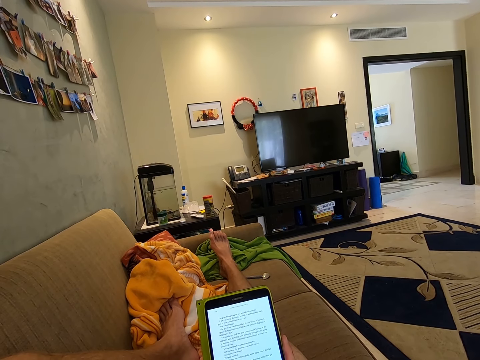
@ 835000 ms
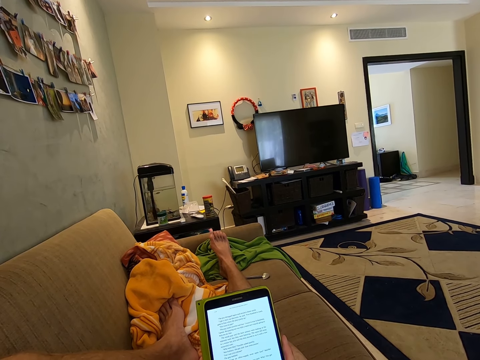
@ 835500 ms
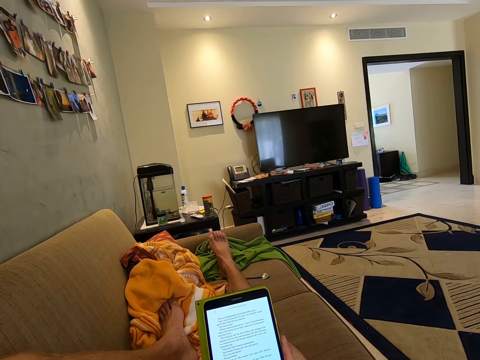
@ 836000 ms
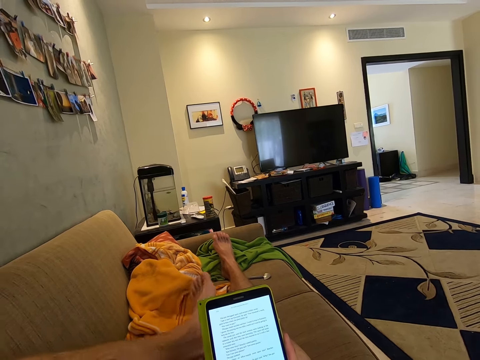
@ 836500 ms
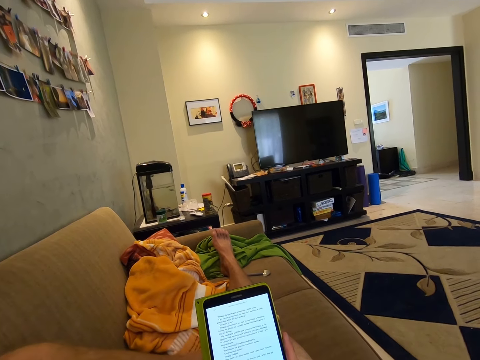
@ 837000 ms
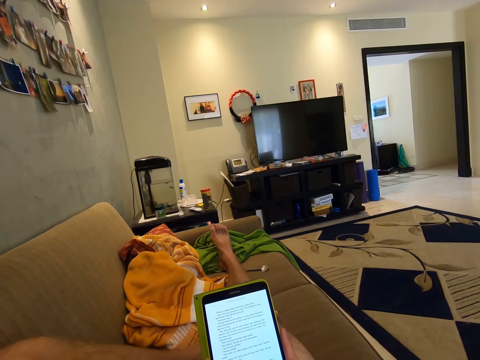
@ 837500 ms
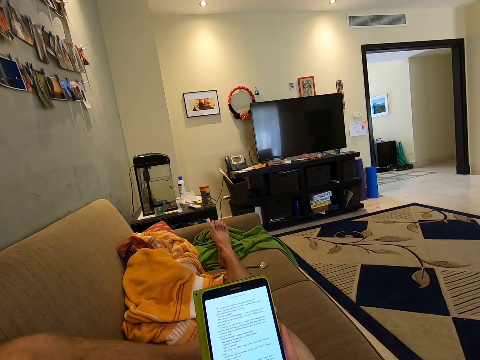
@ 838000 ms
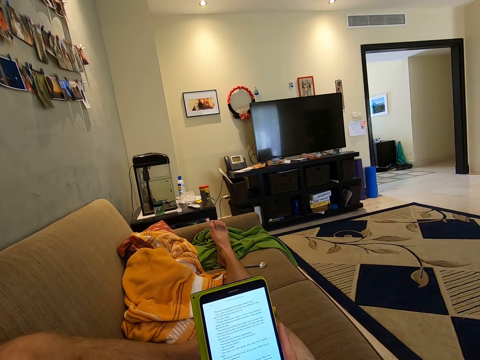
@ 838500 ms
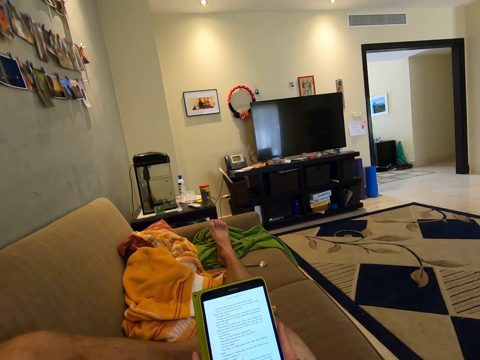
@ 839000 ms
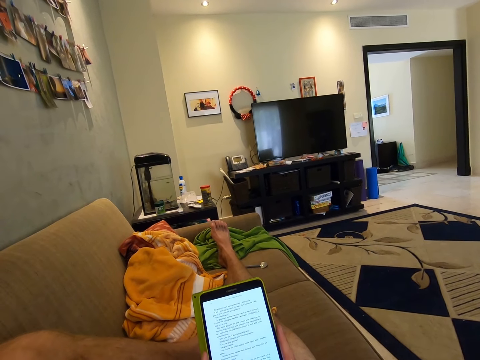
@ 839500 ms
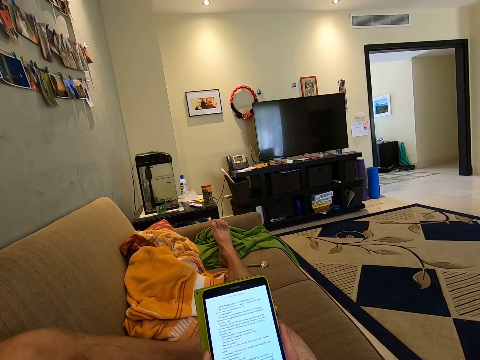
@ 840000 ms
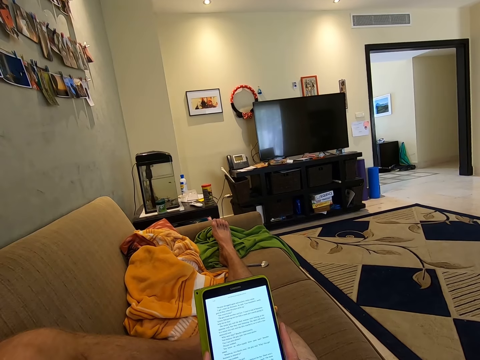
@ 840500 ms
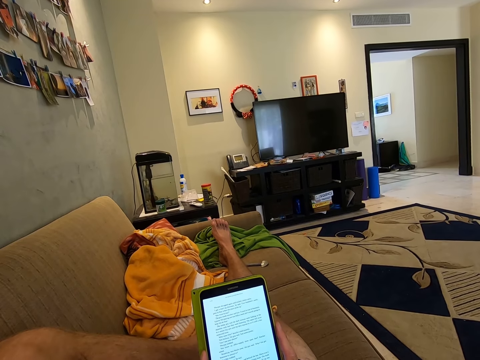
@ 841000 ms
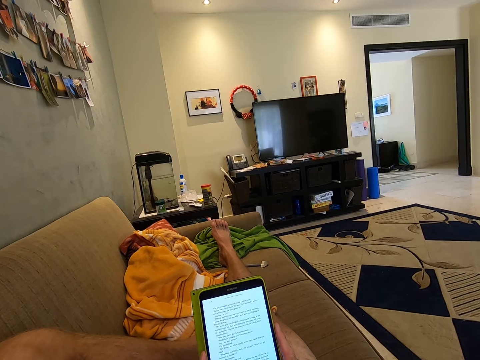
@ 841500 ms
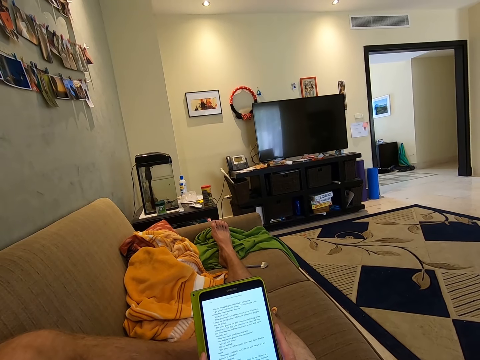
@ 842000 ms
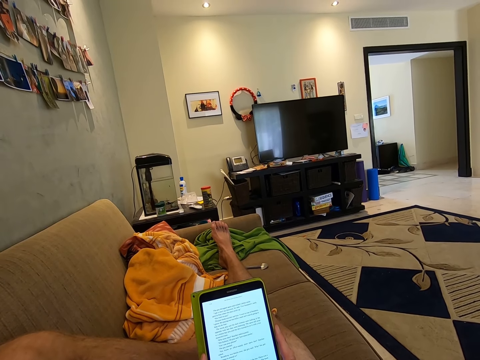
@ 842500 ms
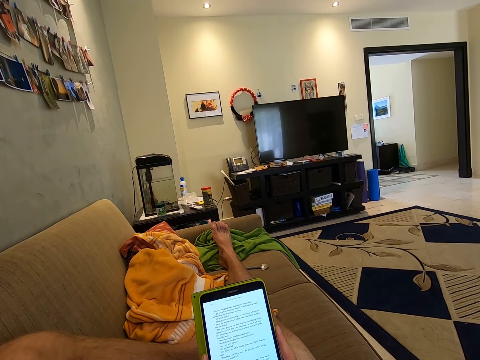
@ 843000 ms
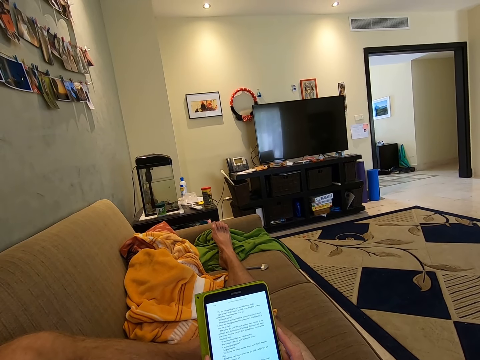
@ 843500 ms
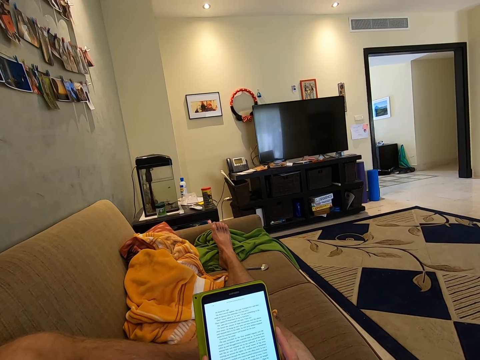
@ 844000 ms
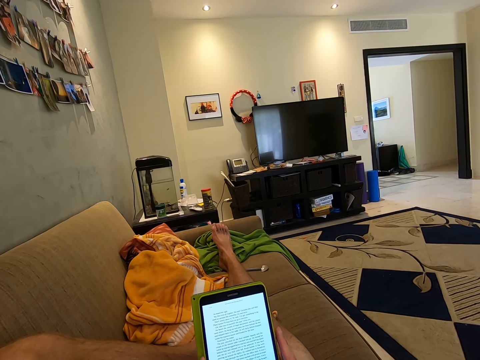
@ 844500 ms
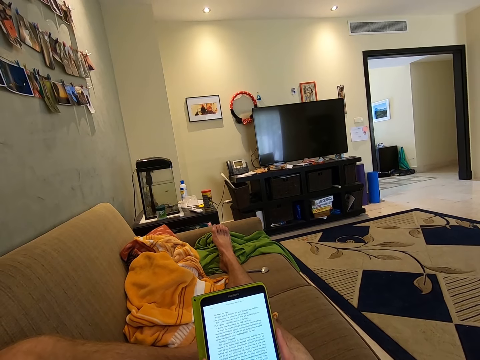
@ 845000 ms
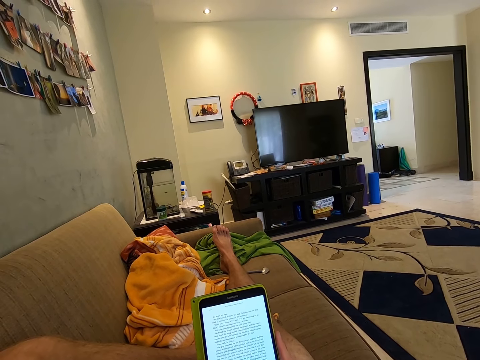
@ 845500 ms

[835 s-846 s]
The camera wearer moves the leg.

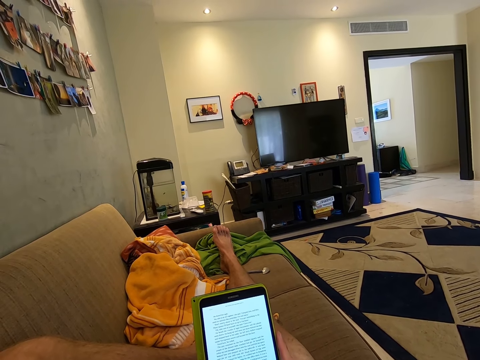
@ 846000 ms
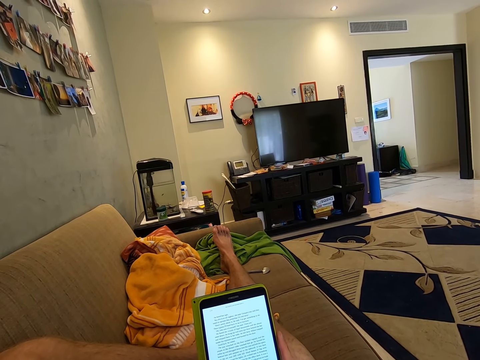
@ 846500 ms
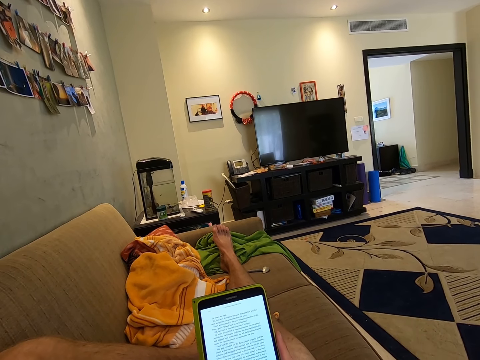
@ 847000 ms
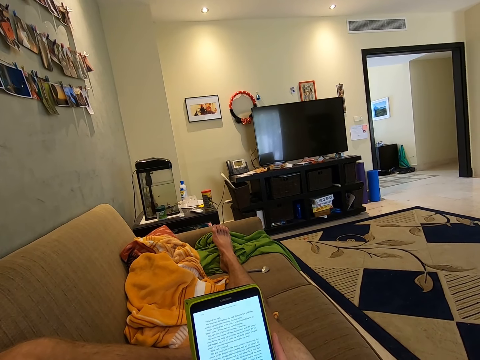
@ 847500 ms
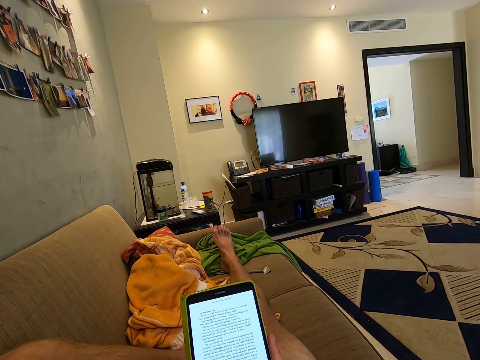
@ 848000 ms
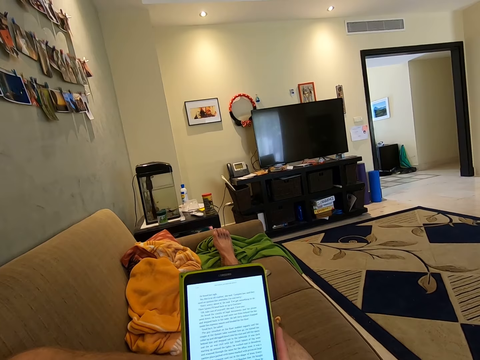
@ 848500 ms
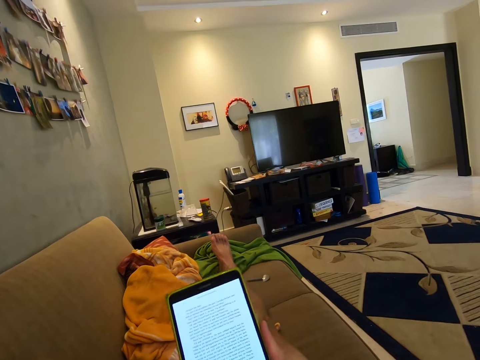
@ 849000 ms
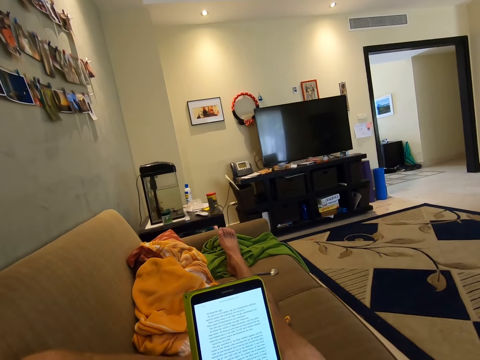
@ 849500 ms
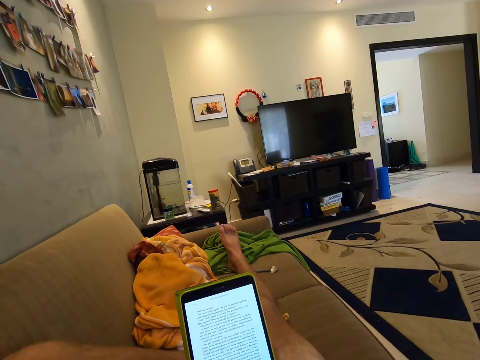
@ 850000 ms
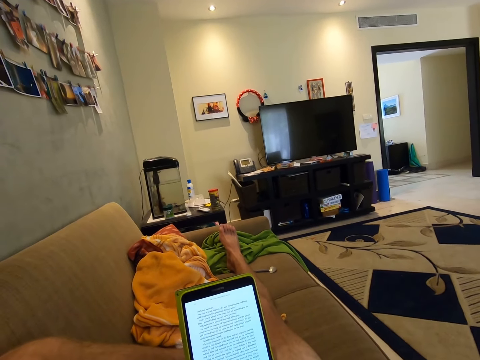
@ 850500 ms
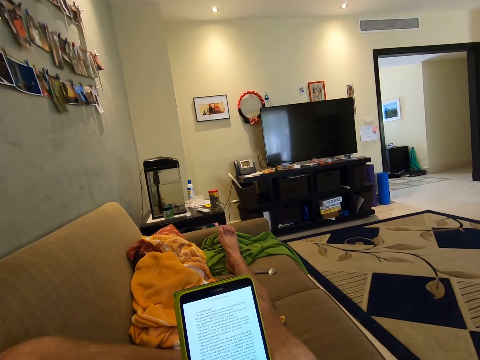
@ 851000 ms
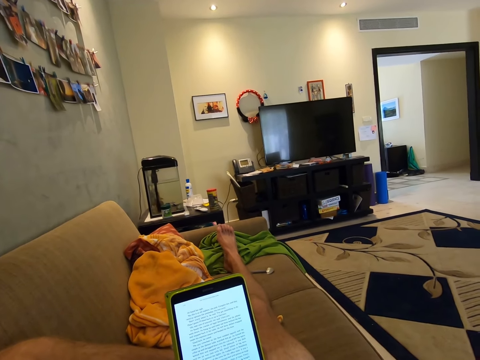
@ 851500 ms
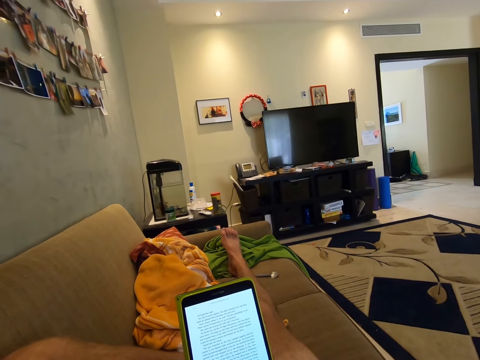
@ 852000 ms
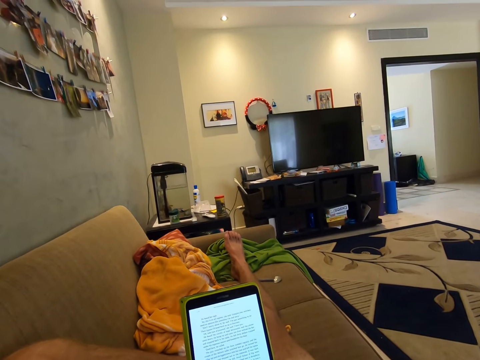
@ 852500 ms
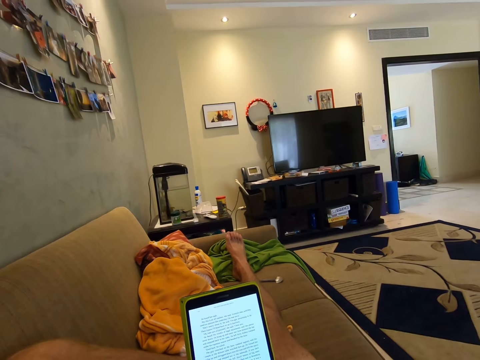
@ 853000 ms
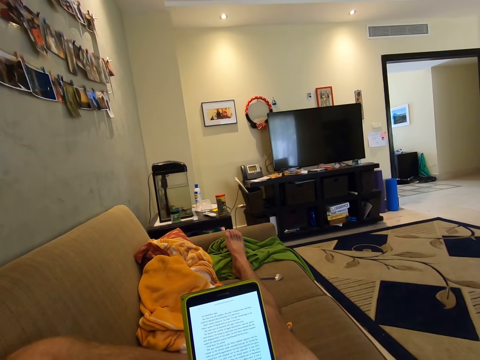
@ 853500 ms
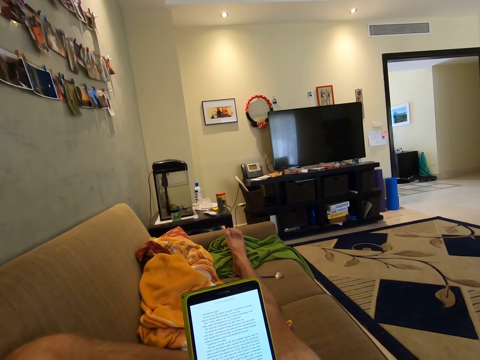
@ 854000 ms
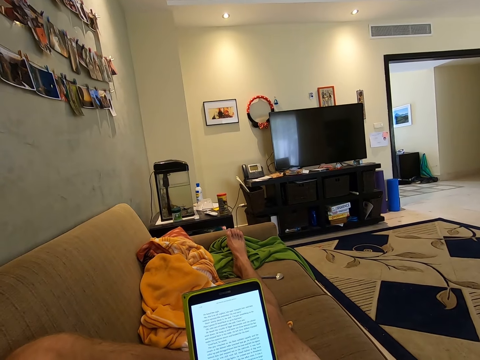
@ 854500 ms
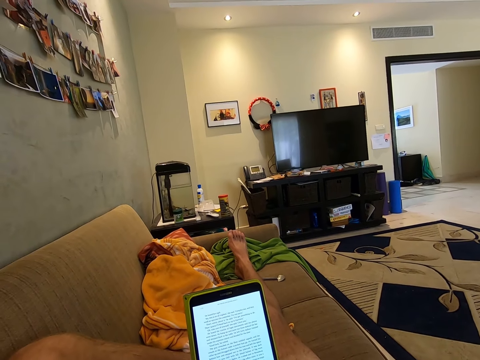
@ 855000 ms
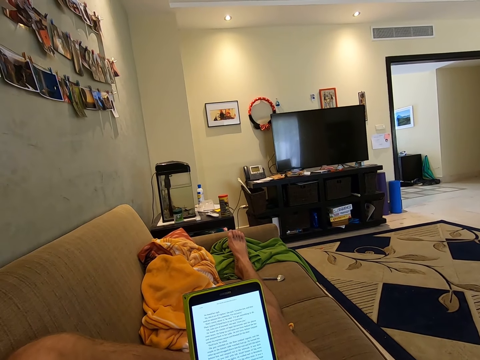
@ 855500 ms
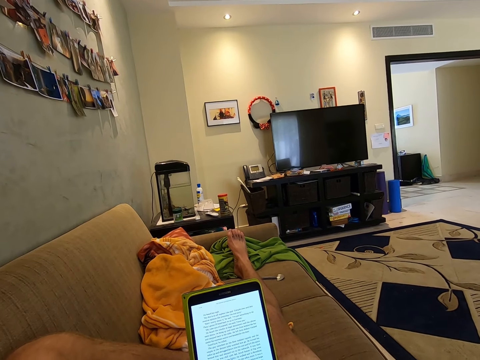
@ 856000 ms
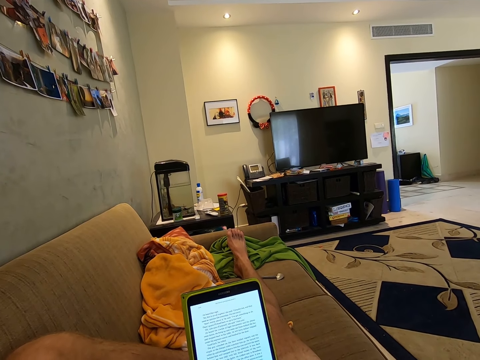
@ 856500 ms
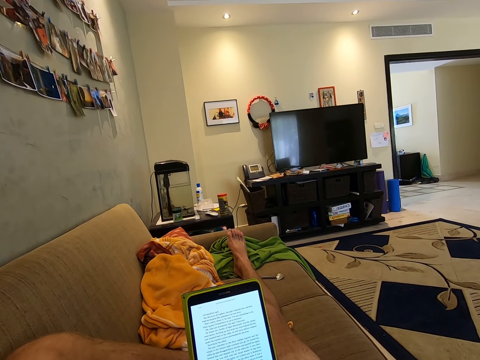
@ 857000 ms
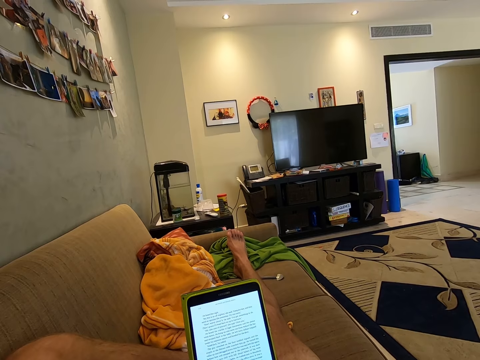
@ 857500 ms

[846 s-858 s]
The camera wearer lifts up the tablet. They wave the hand.

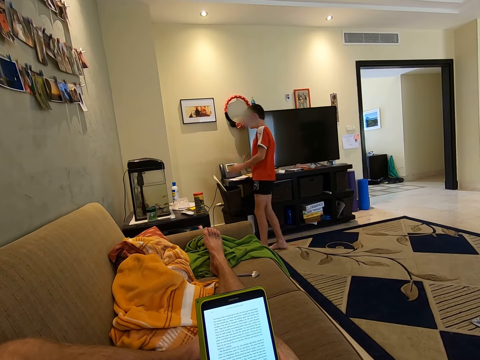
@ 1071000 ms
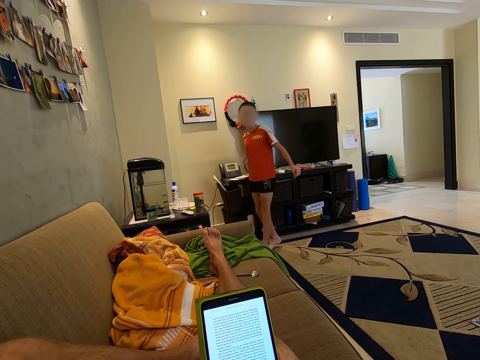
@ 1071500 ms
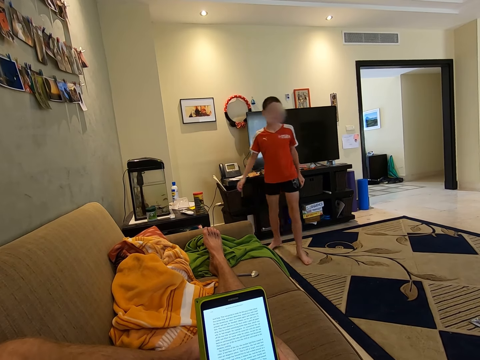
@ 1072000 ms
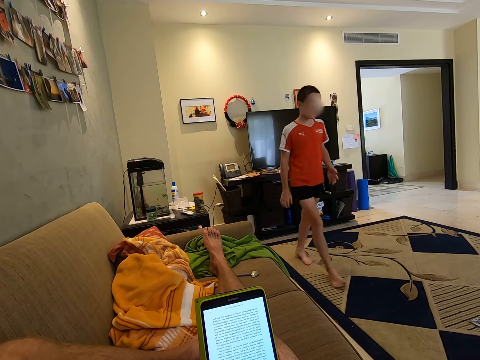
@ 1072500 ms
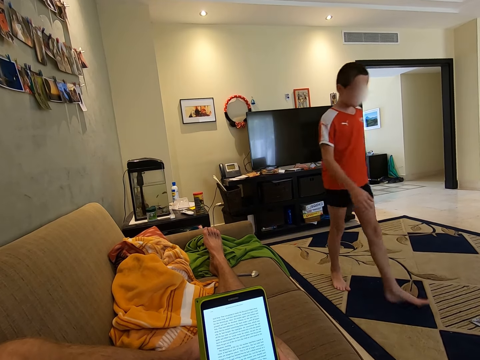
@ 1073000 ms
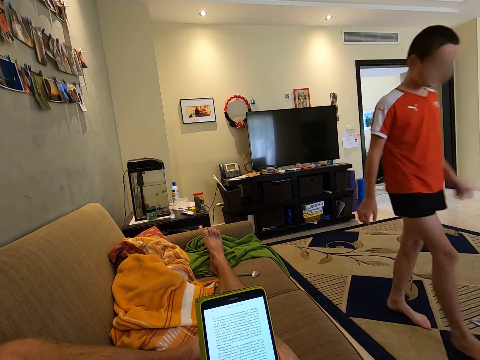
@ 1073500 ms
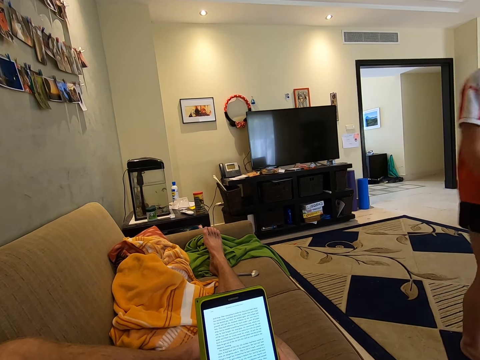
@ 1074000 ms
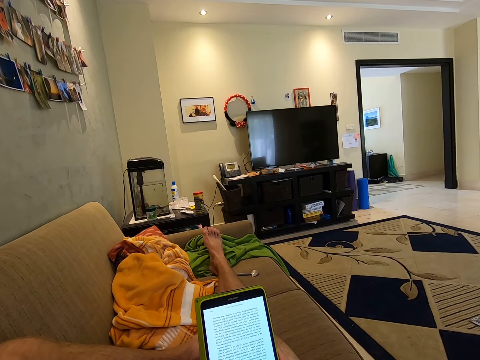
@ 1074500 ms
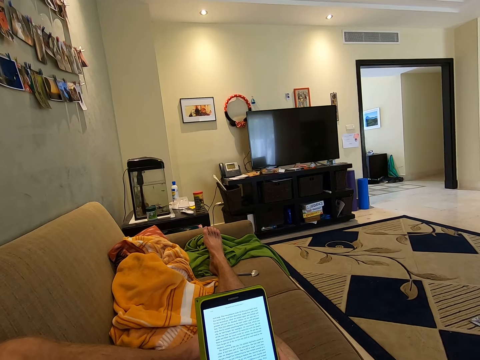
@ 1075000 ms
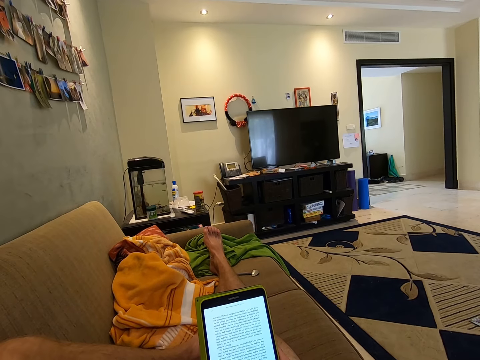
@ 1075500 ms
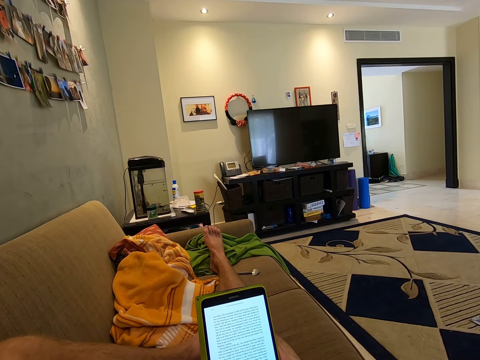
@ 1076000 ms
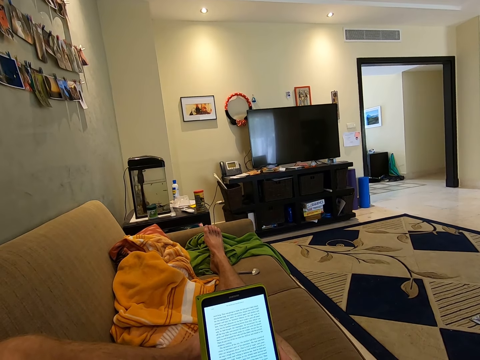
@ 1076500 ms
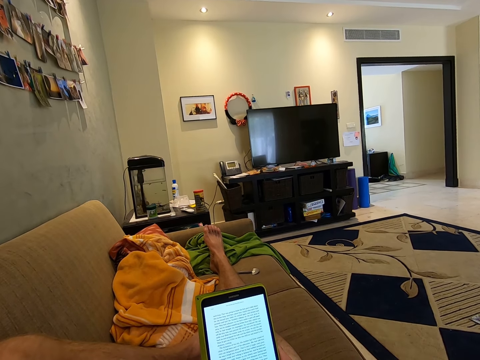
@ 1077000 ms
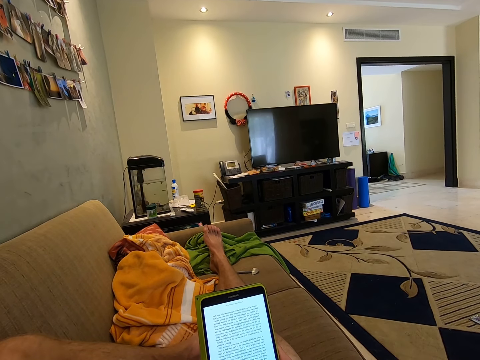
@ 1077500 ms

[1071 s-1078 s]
A boy walks towards the camera wearer.
